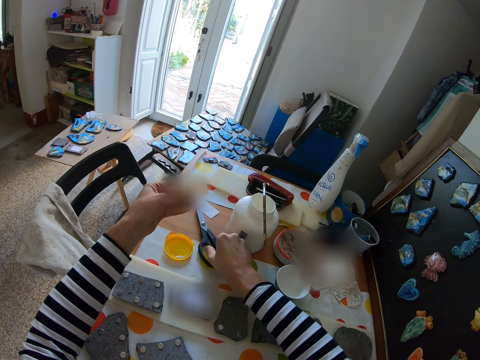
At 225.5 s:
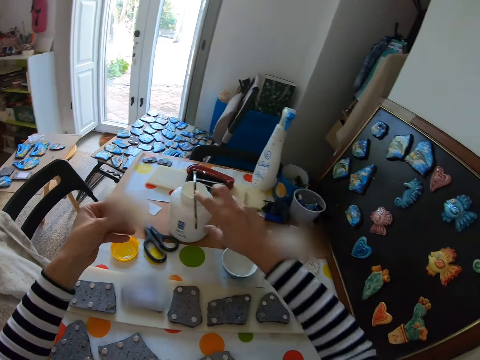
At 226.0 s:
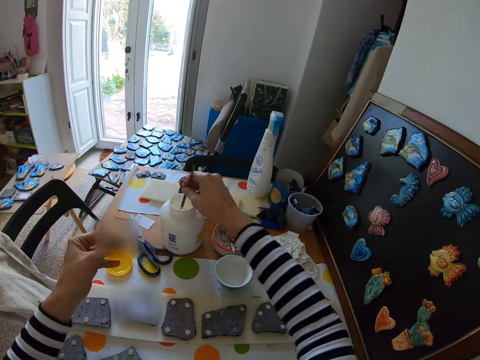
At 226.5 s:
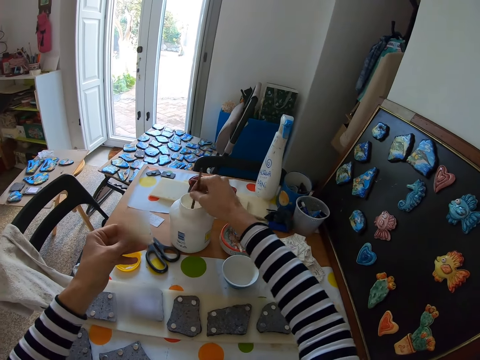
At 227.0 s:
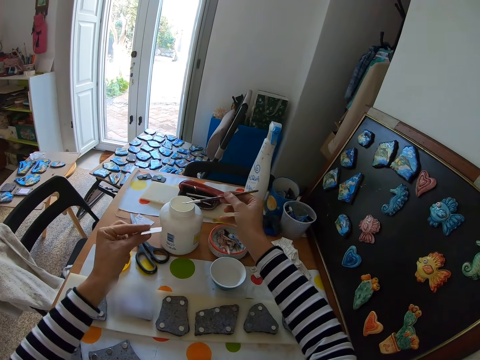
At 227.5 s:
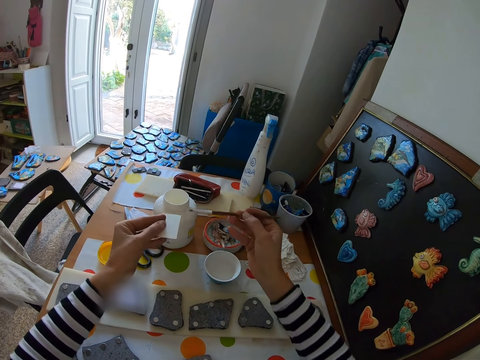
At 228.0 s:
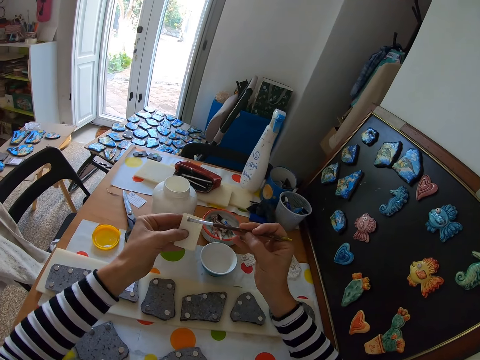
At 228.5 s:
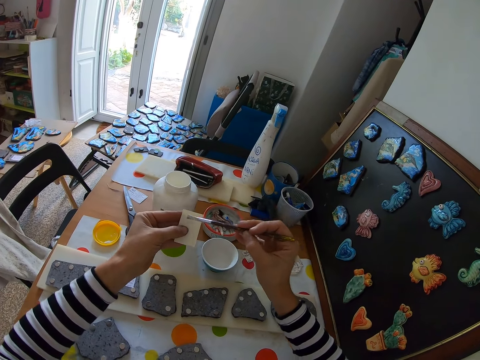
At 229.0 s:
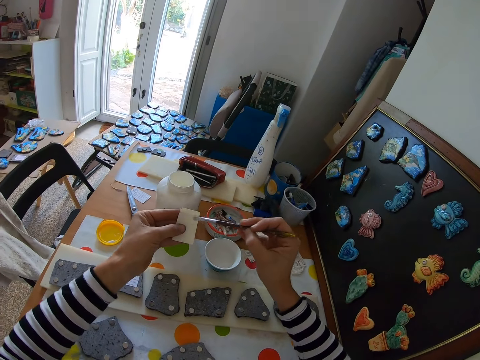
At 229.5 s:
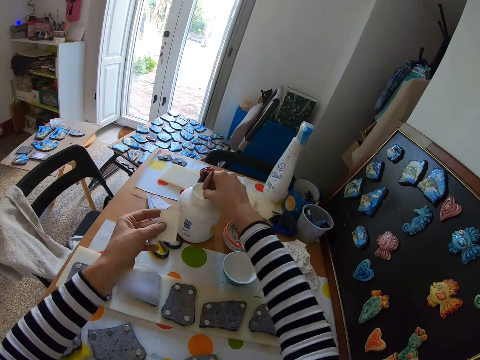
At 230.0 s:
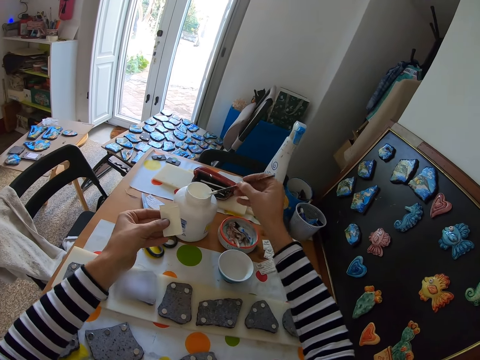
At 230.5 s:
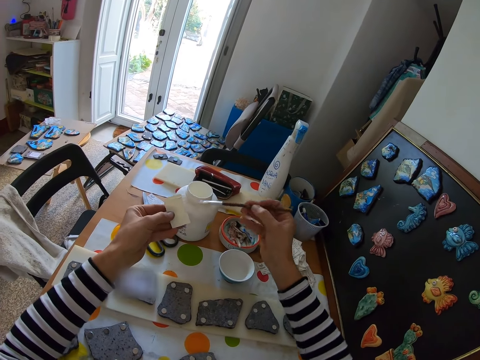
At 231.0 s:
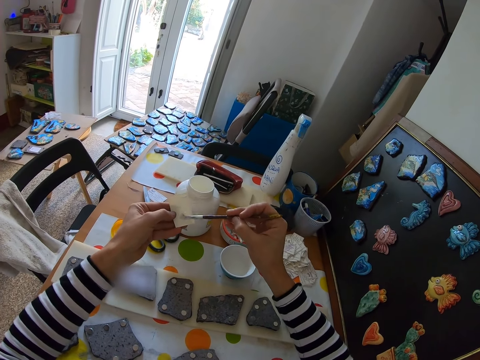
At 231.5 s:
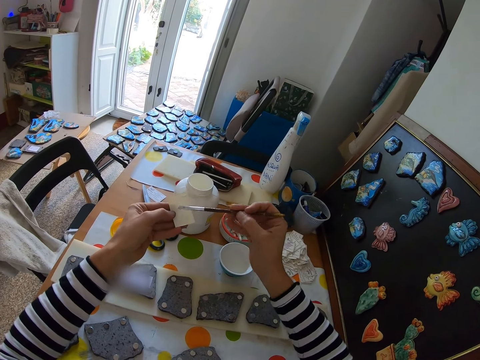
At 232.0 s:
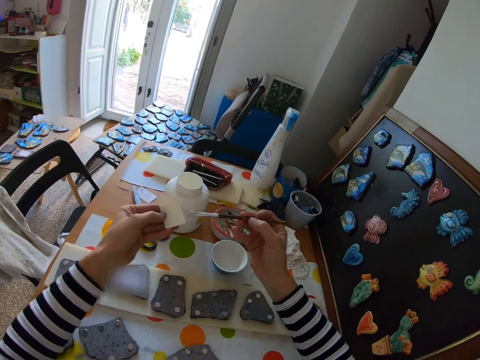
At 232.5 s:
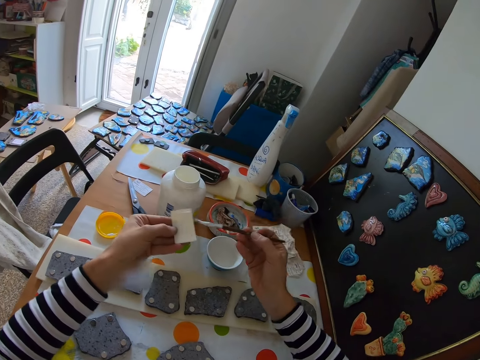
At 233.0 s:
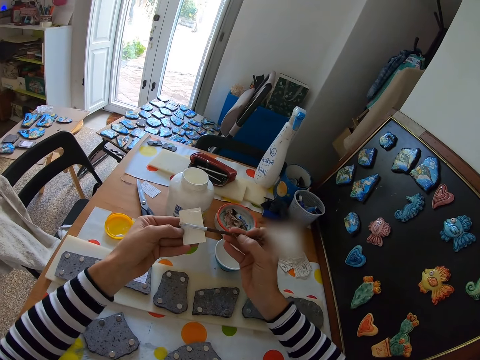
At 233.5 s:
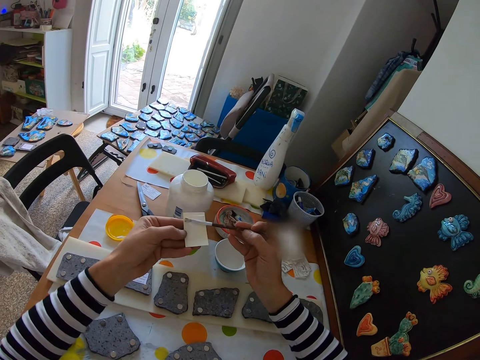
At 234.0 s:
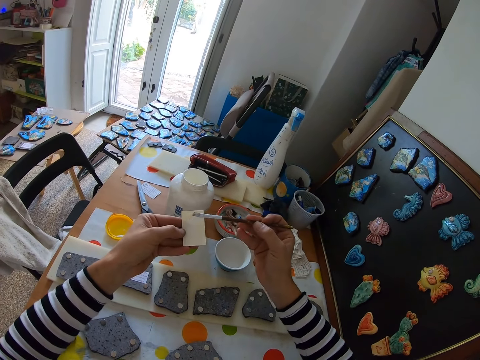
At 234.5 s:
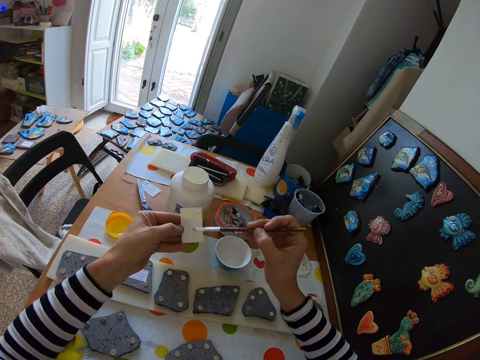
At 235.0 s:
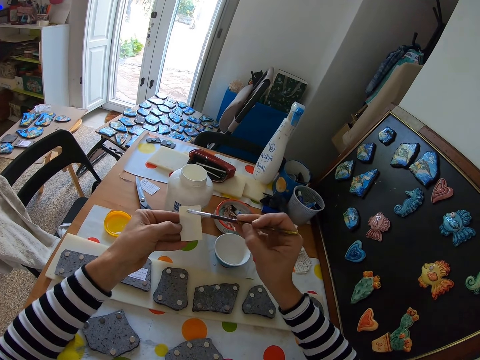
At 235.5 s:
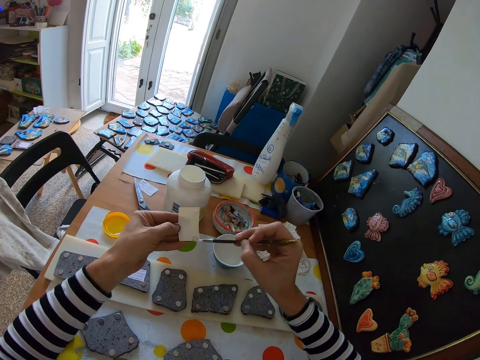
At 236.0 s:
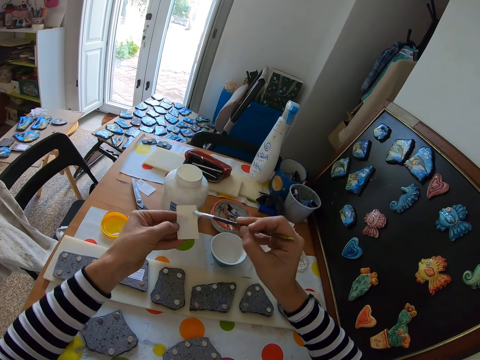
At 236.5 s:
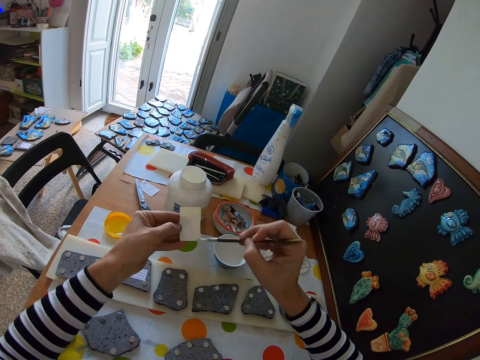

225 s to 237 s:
The camera wearer picks up the paintbrush on the bottle with his right hand. He dips the paint brush into the liquid in the bottle with his right hand. He paints the paper card with the paintbrush in his right hand. He dips the paint brush into the liquid in the bottle with his right hand. He dips it again. He applies adhesive on the paper.

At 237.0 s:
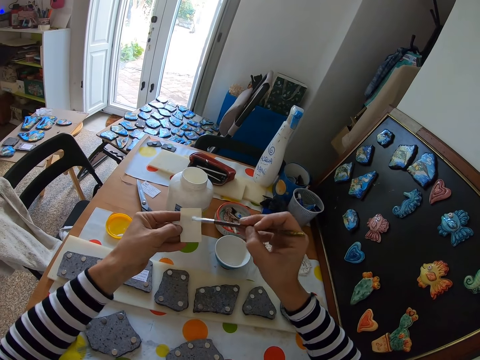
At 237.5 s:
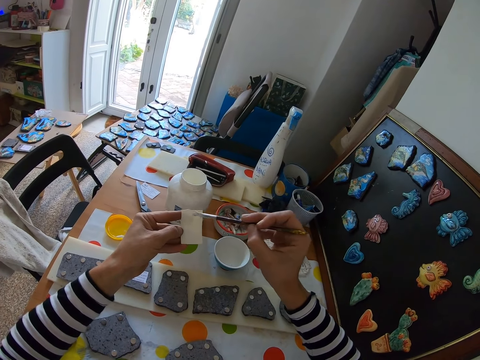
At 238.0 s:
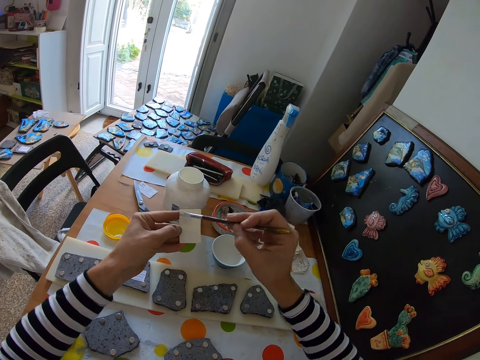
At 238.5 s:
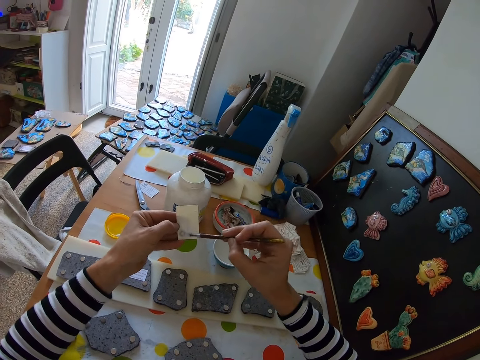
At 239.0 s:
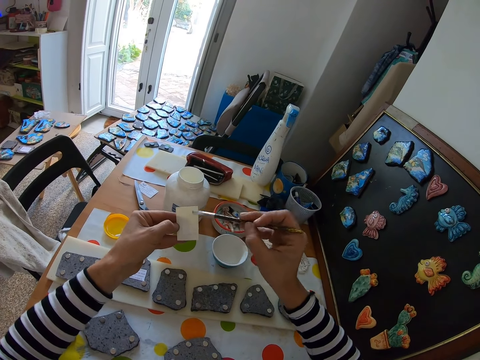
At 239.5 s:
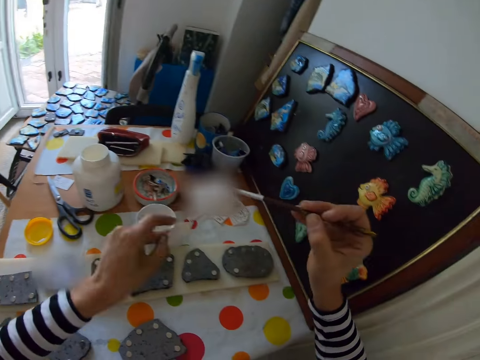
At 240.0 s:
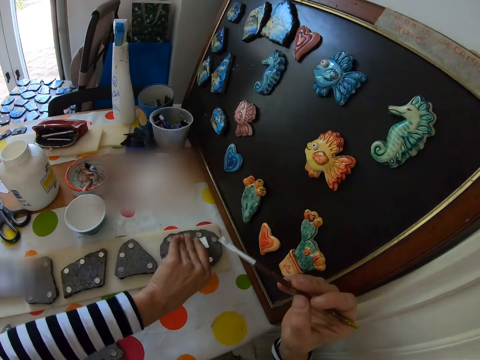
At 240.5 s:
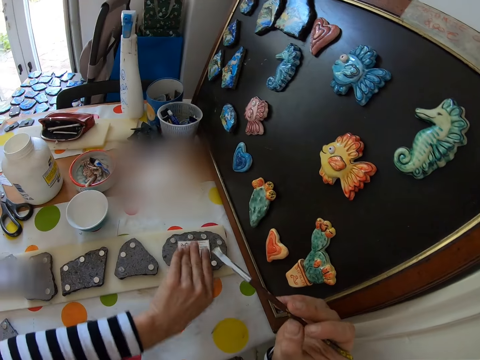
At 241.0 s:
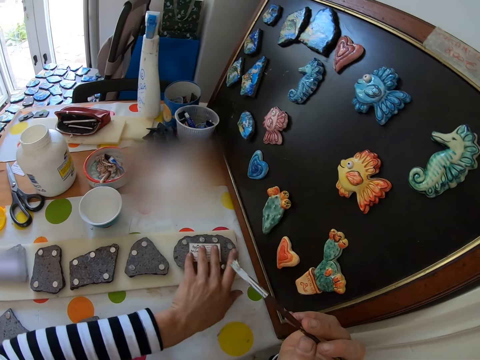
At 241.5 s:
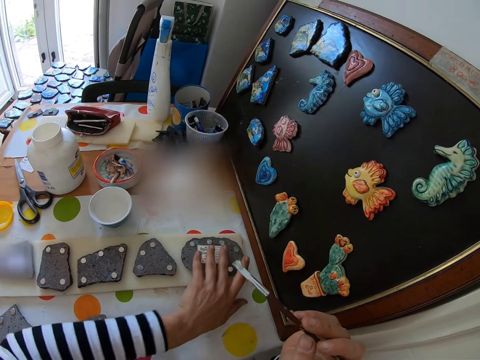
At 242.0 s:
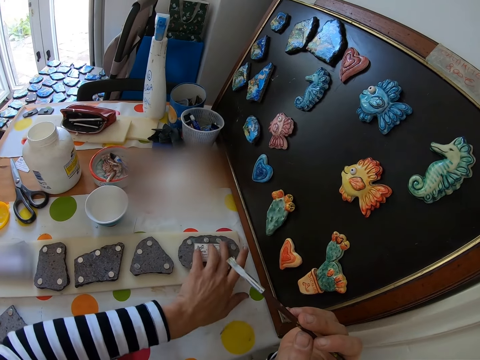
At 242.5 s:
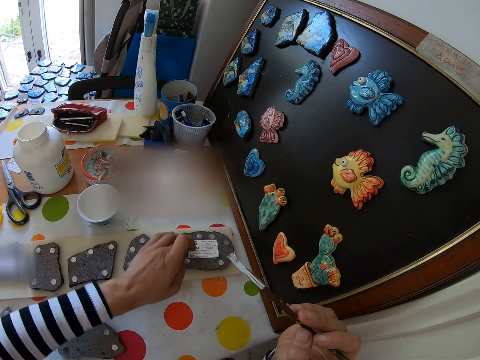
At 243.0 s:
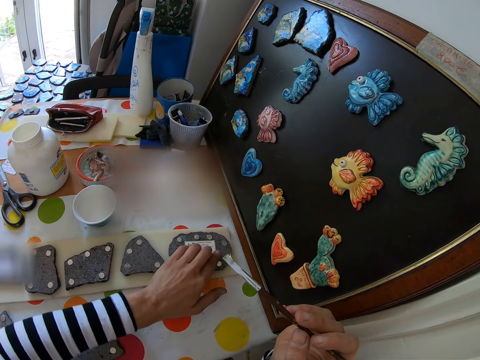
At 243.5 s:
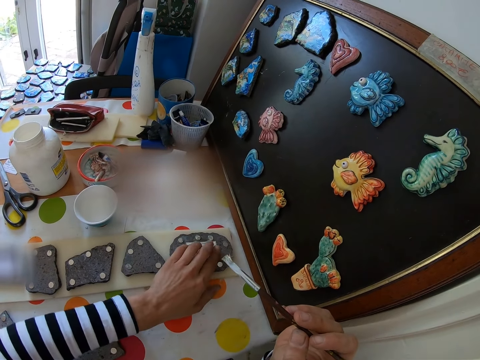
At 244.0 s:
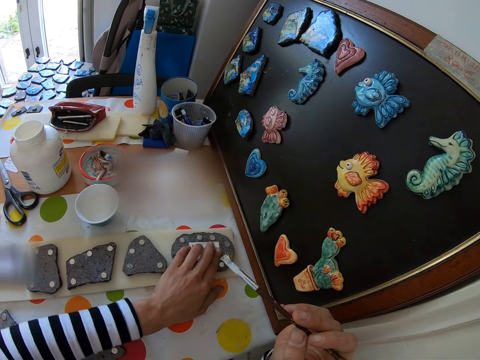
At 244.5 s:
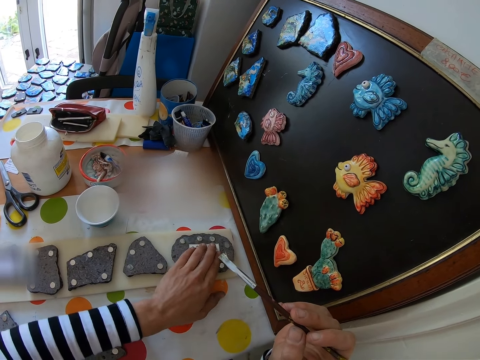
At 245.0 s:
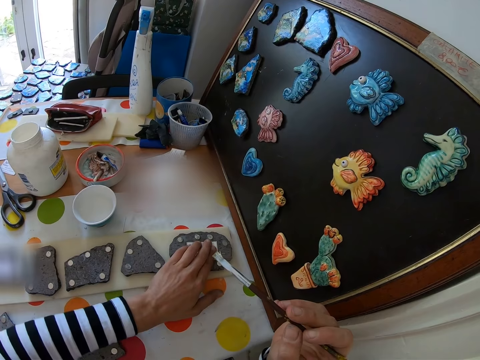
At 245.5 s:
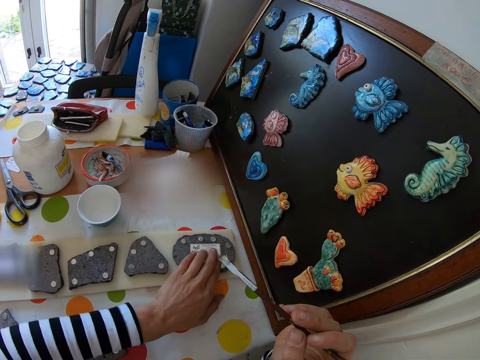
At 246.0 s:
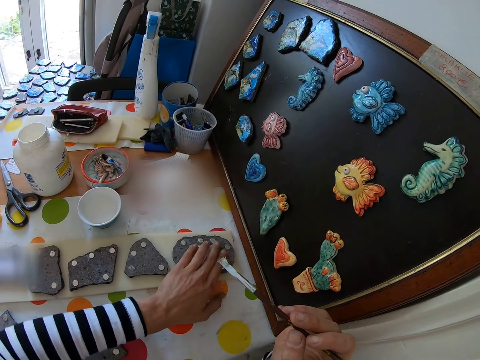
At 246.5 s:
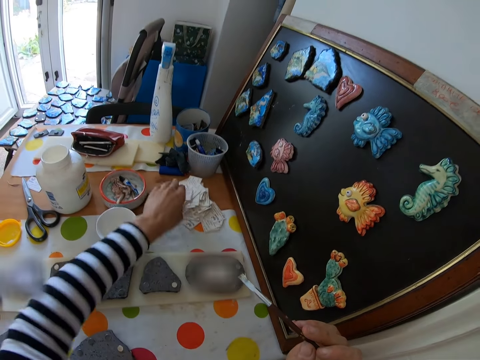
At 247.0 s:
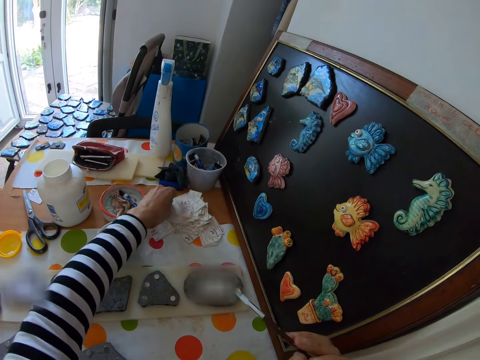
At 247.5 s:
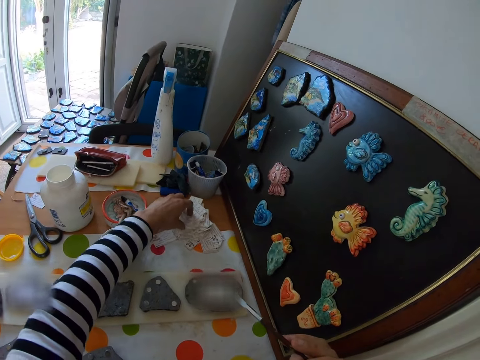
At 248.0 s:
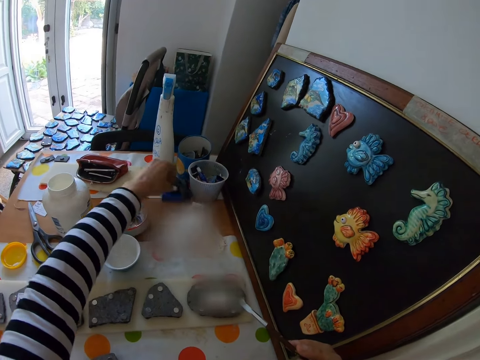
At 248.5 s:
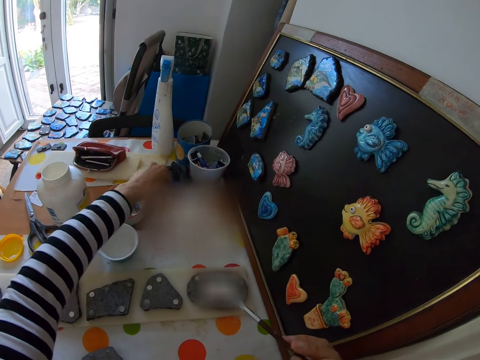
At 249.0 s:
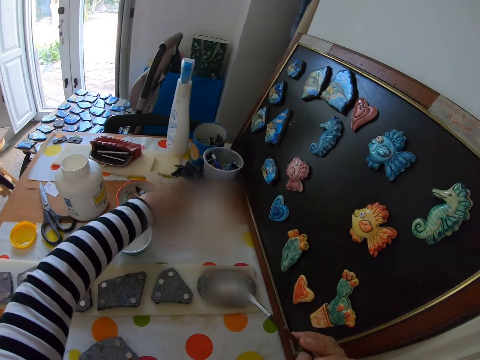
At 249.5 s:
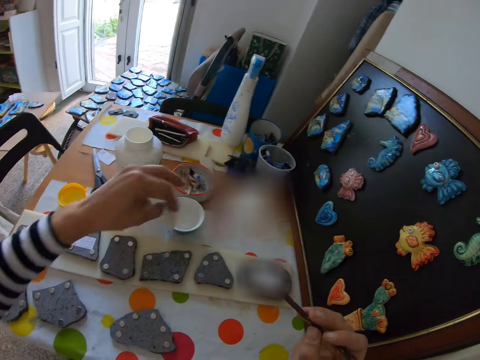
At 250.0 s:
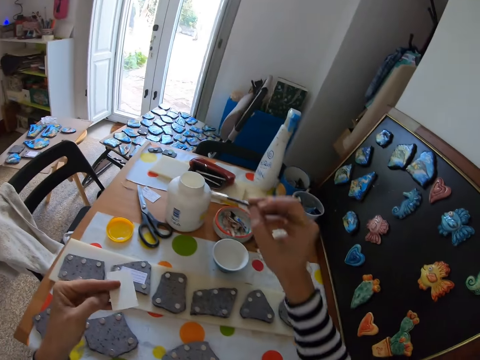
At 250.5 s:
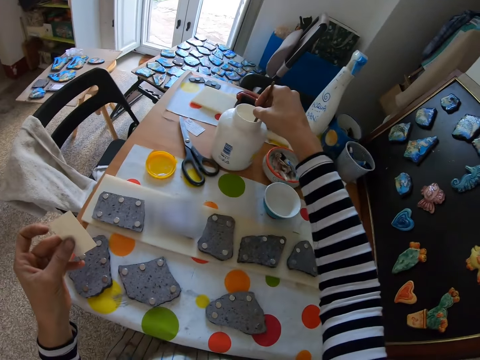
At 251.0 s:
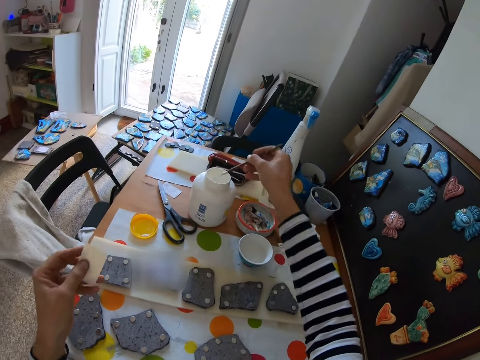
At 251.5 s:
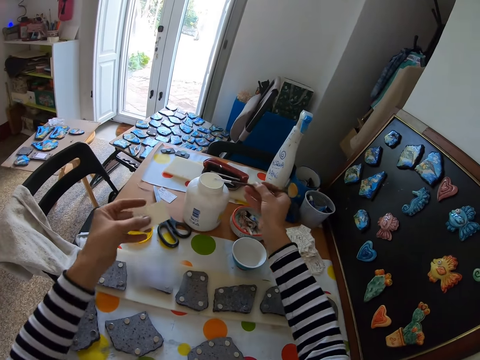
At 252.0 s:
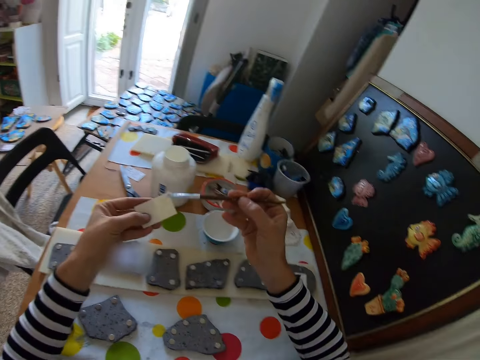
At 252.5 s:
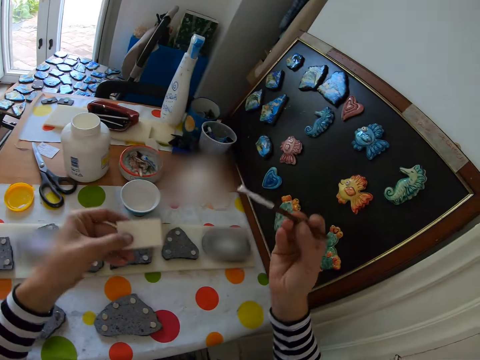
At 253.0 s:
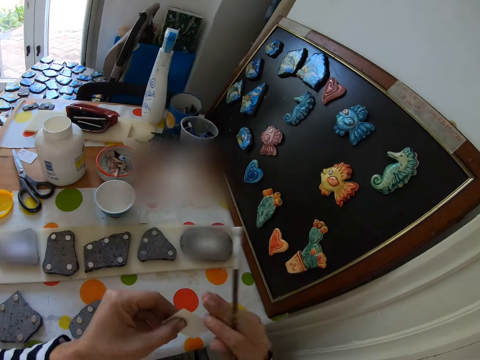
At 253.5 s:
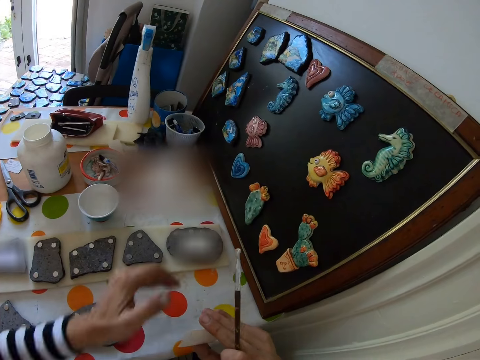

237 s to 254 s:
The camera wearer places the paper card on the magnetic animal with his left hand. He picks a paper card from the table with his right hand. He dips the paint brush into the liquid in the bottle with his right hand. He paints the paper card with the paintbrush in his right hand.
